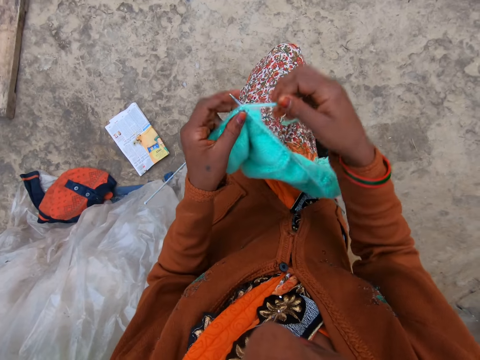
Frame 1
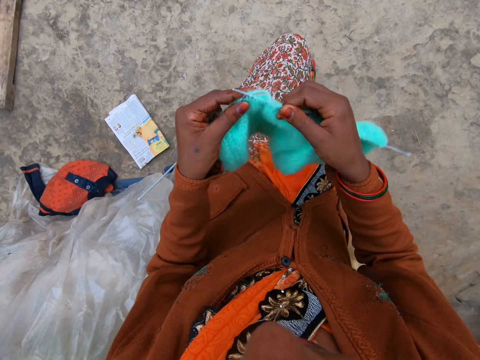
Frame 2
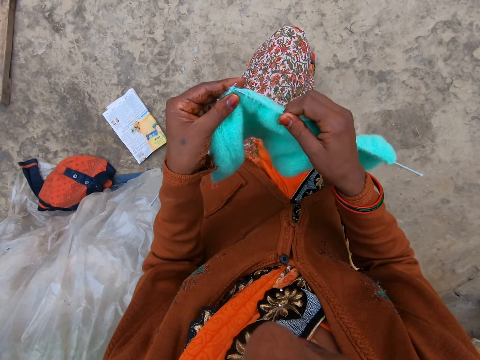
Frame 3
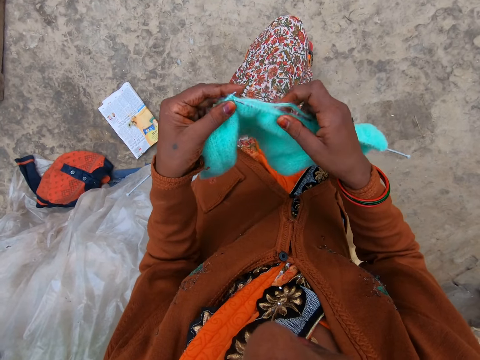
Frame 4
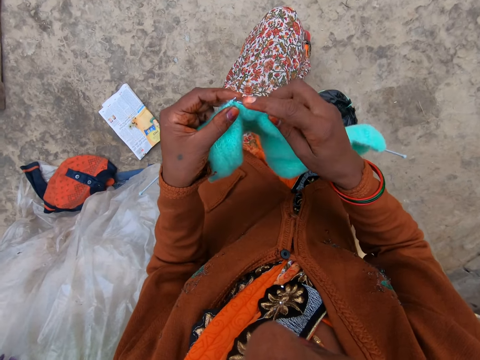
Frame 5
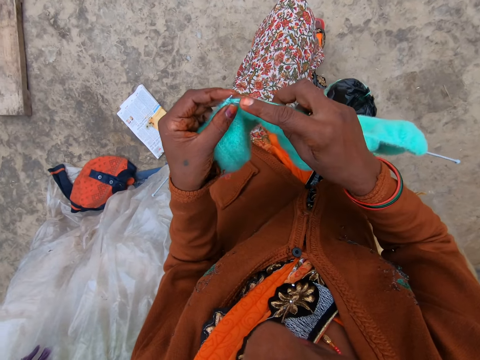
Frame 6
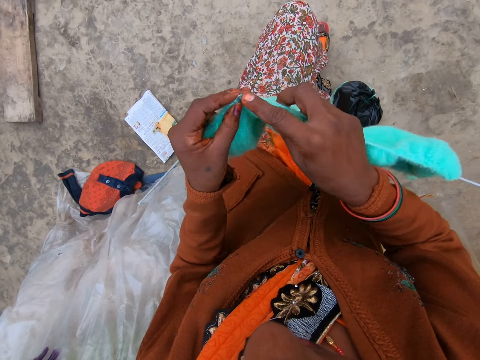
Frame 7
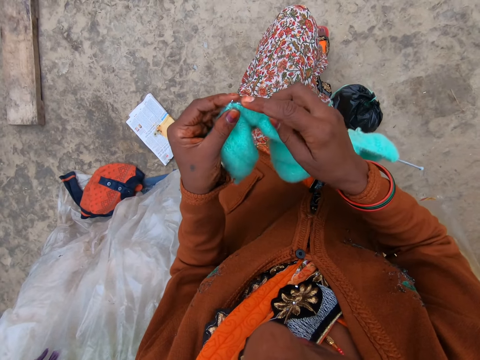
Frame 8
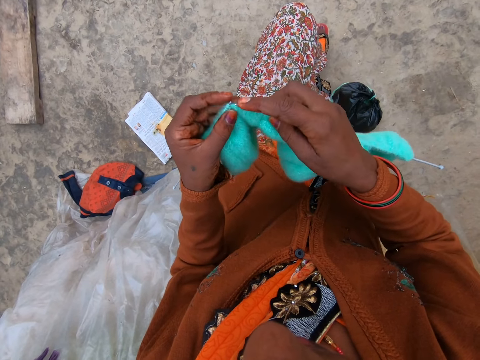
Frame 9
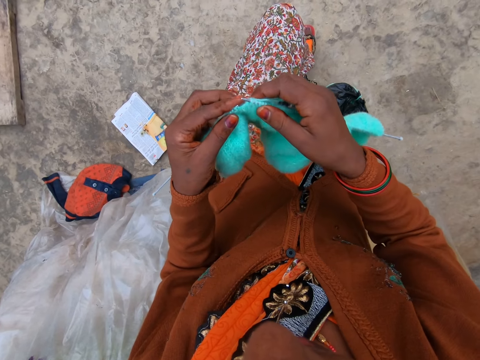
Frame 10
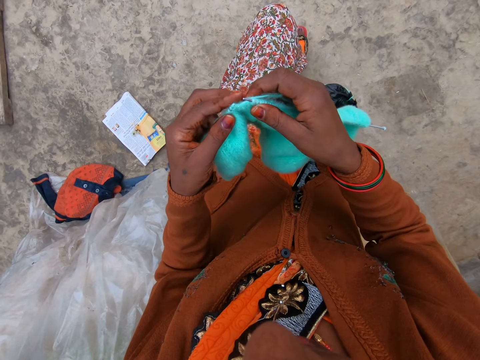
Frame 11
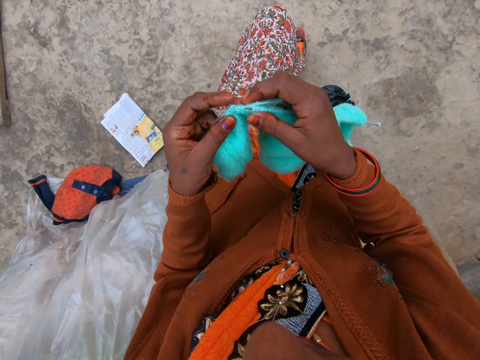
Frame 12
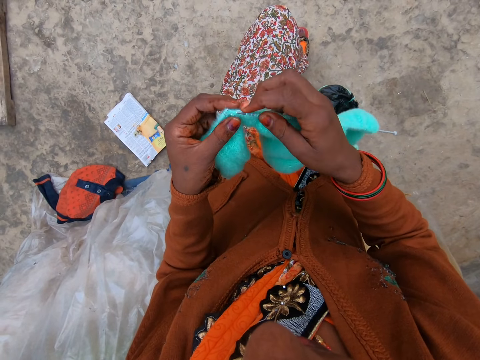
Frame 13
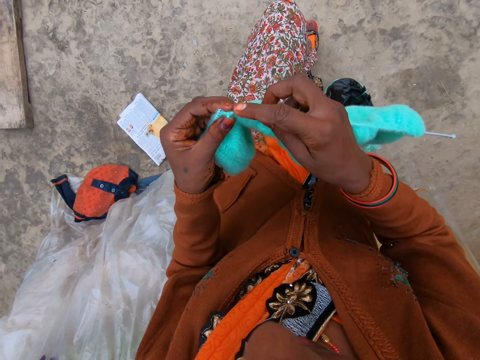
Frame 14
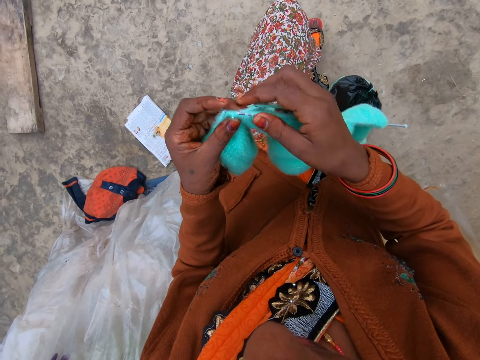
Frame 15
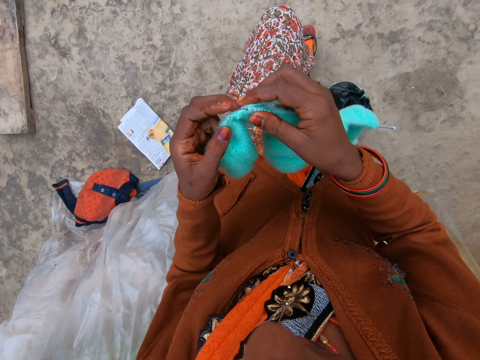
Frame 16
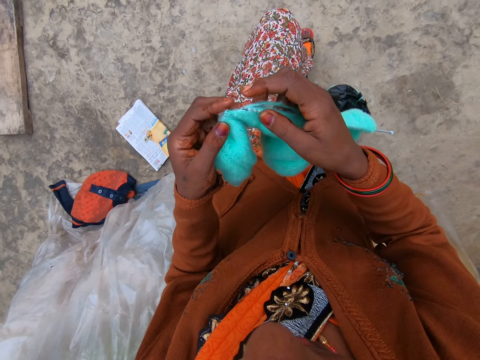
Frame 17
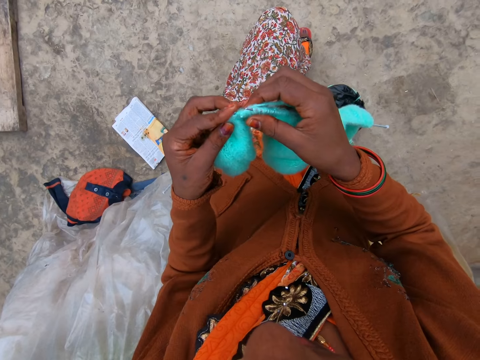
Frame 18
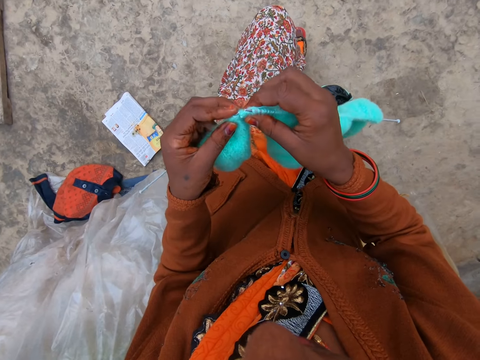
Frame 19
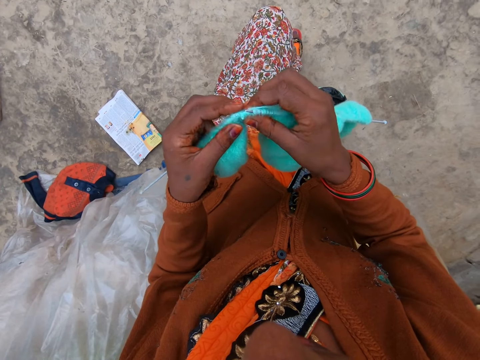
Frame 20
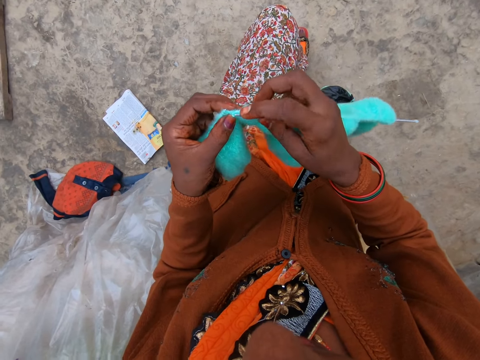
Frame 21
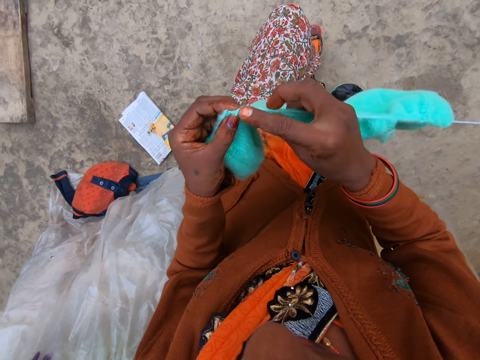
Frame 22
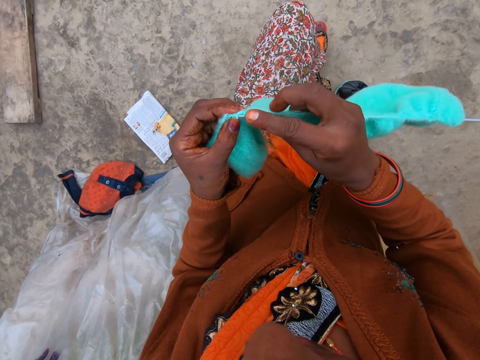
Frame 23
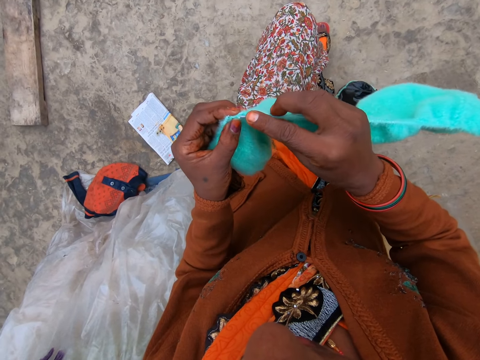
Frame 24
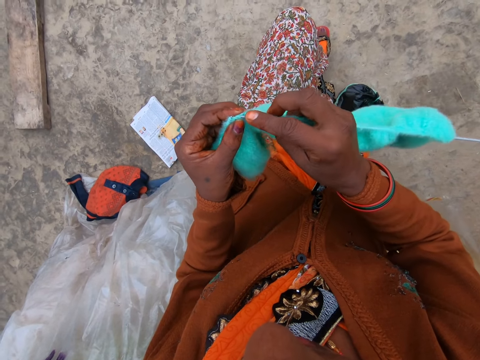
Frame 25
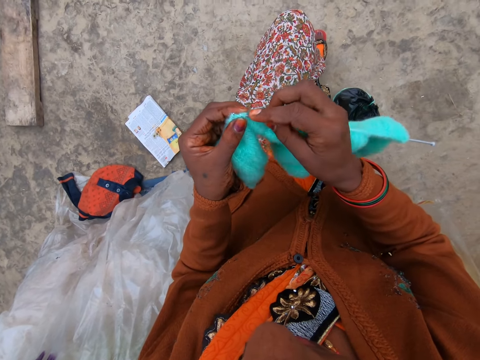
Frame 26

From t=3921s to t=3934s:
The camera wearer coils a knitting thread on a knitting needle. They knit a piece of fabric with the knitting needle. They adjust the knitted fabric on the knitting needle. They knit the piece of fabric with the knitting needle.

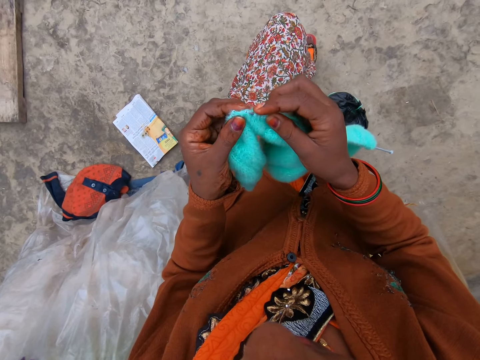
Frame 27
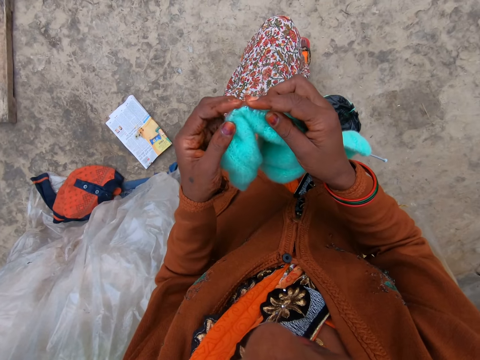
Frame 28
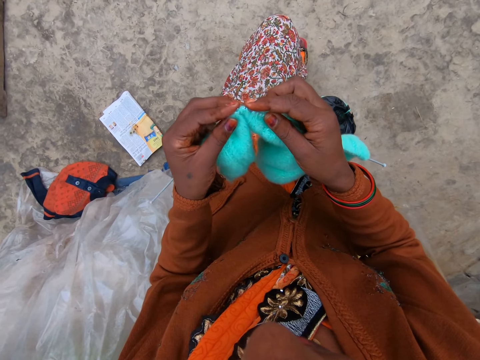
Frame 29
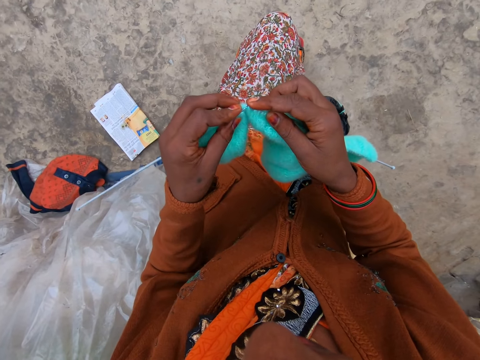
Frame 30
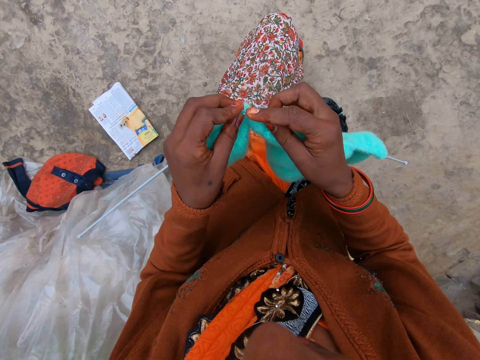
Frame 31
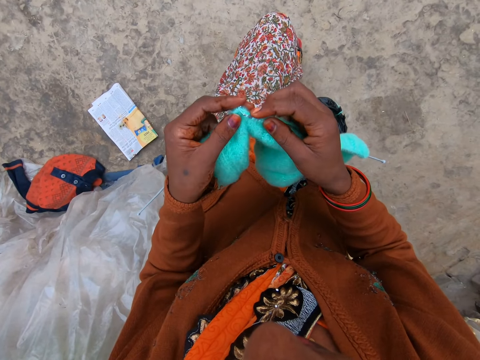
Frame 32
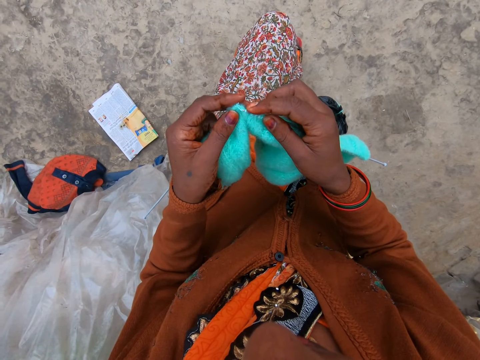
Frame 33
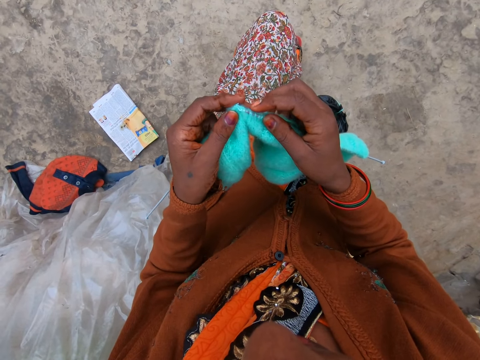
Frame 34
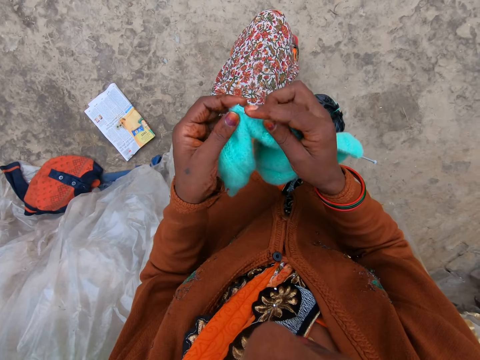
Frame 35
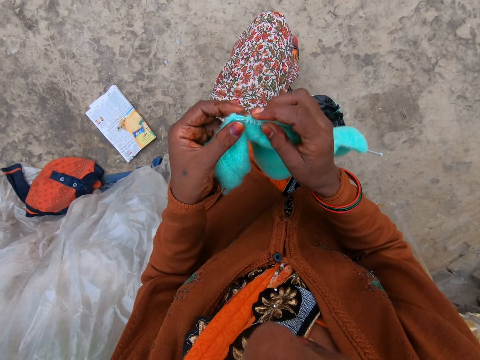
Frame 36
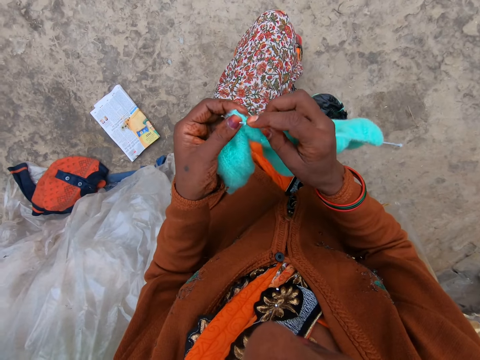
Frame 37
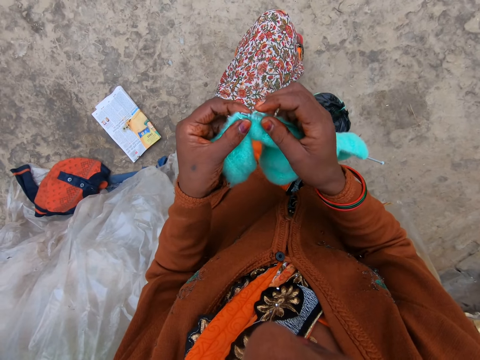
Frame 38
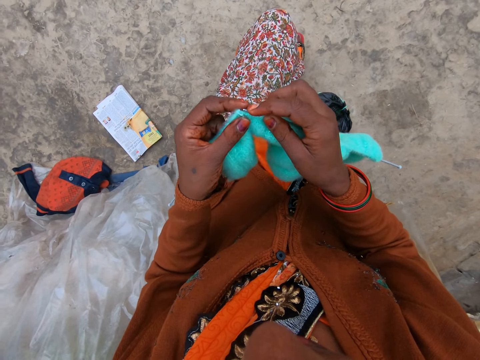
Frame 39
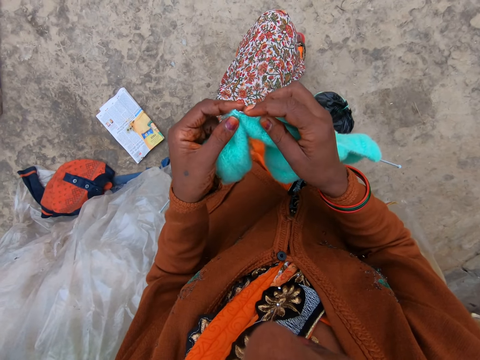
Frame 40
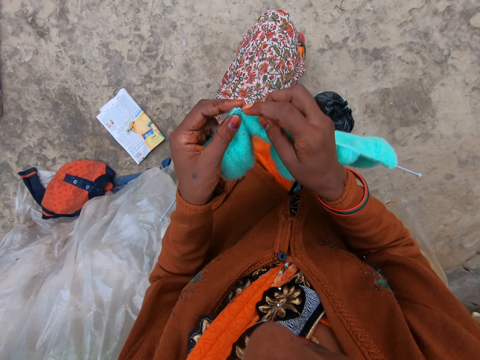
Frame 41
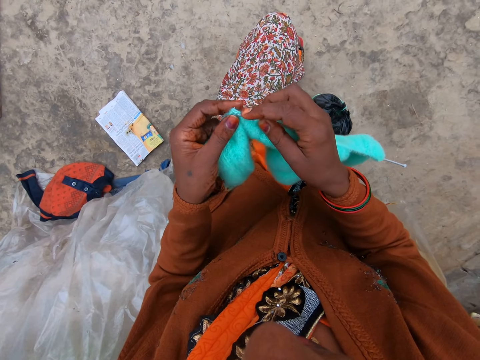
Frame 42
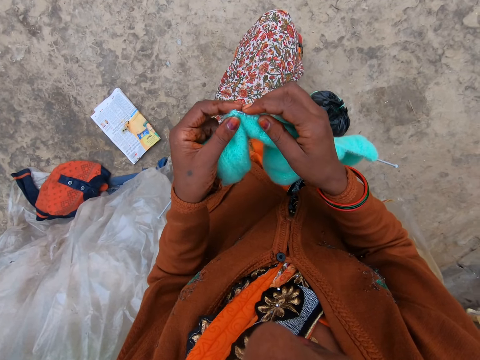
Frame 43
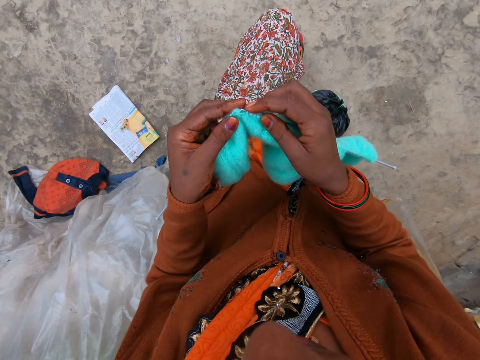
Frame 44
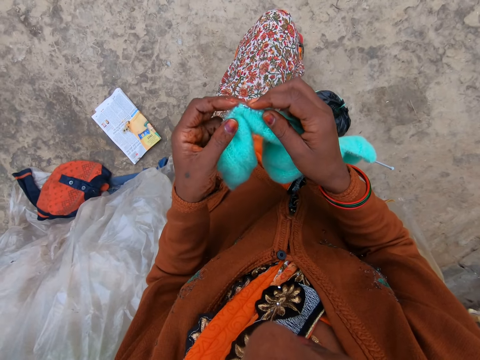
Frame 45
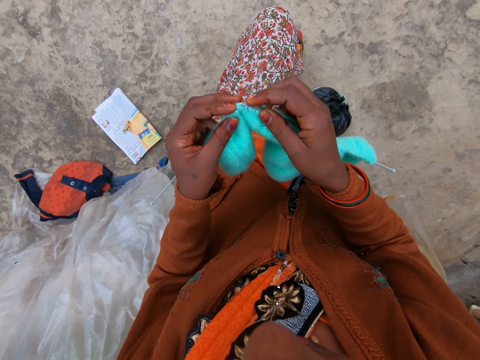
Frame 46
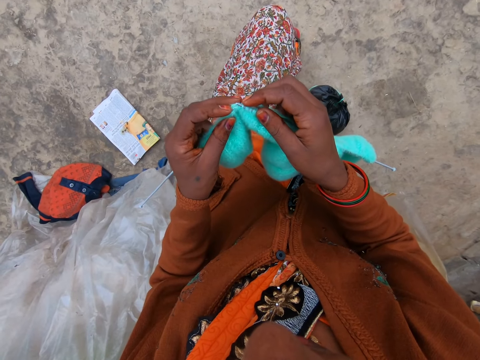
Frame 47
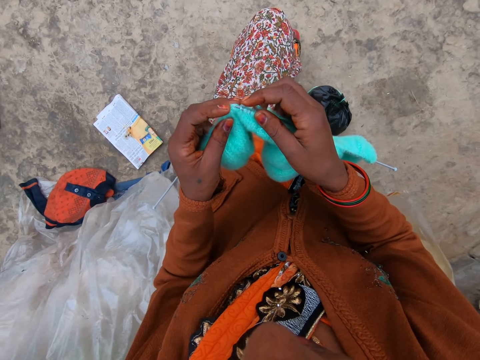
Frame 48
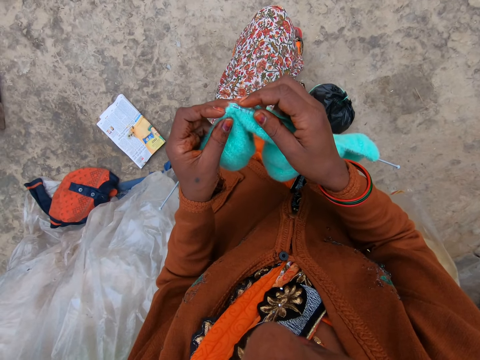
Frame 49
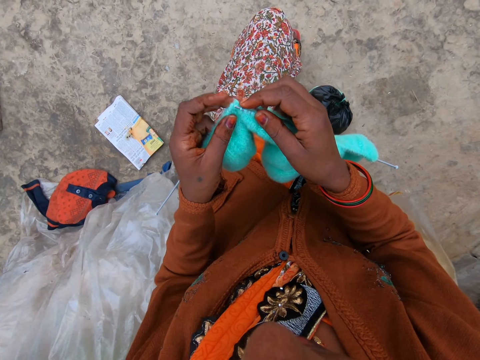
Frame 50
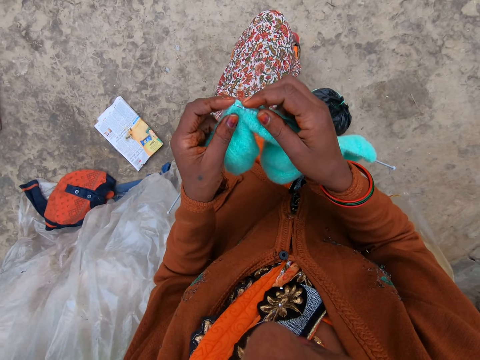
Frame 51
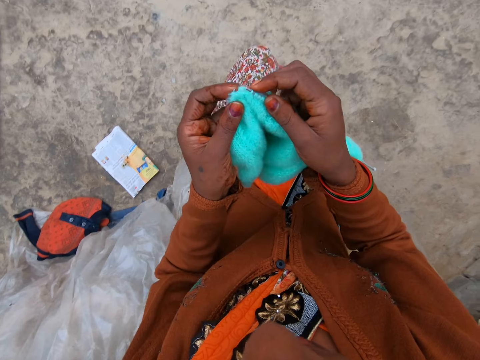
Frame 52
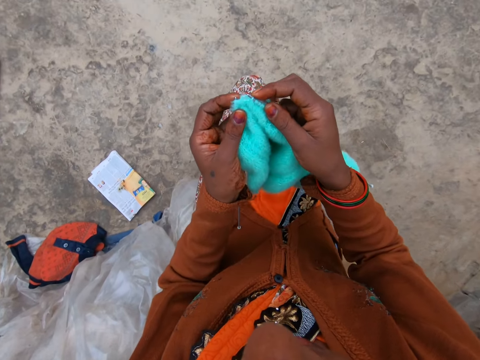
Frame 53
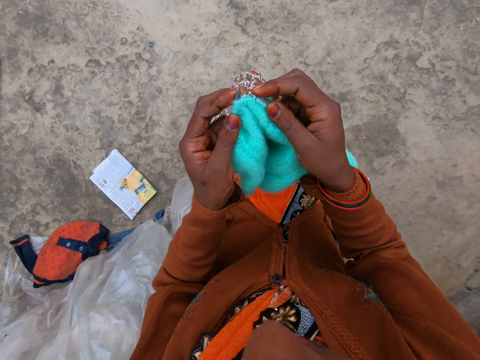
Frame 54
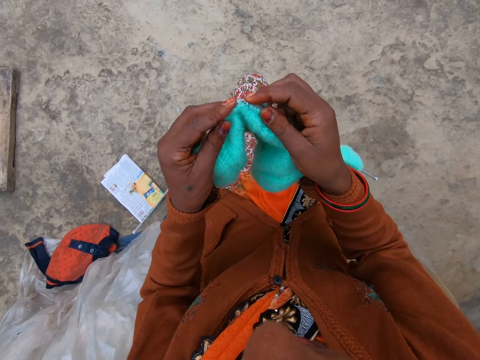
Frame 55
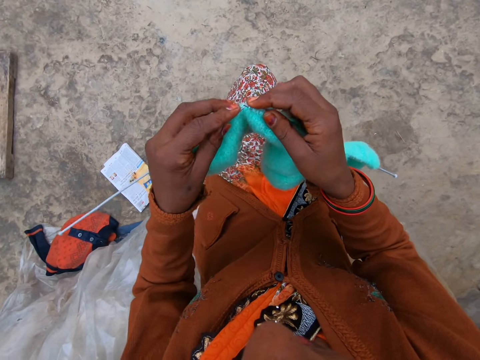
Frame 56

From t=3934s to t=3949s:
The camera wearer adjusts a knitted fabric on a knitting needle. They knit a piece of fabric with the knitting needle. They adjust the knitted fabric on the knitting needle. They knit the piece of fabric with the knitting needle. They adjust the knitted fabric on a lap.
